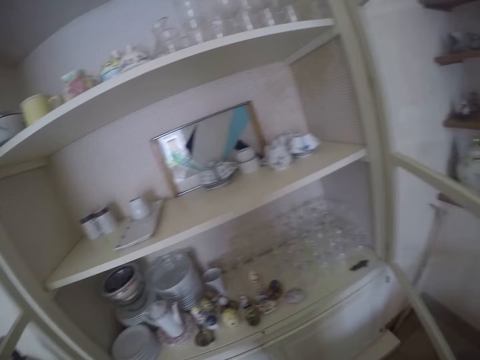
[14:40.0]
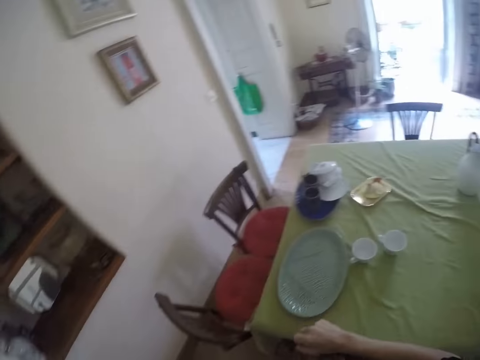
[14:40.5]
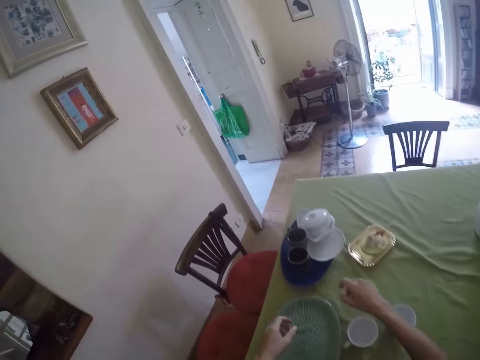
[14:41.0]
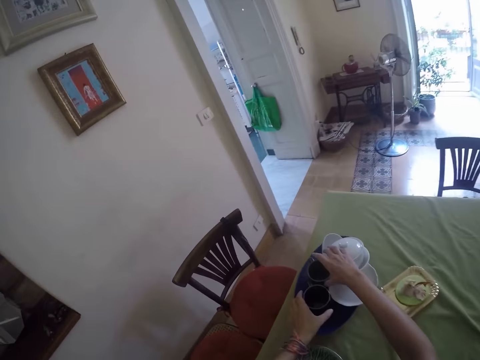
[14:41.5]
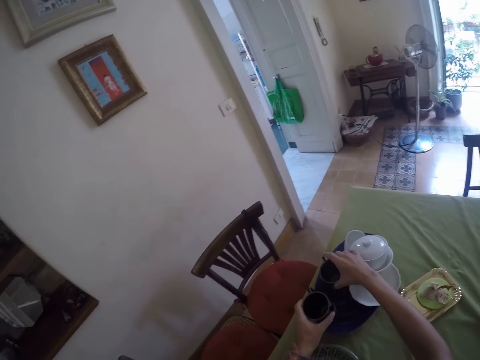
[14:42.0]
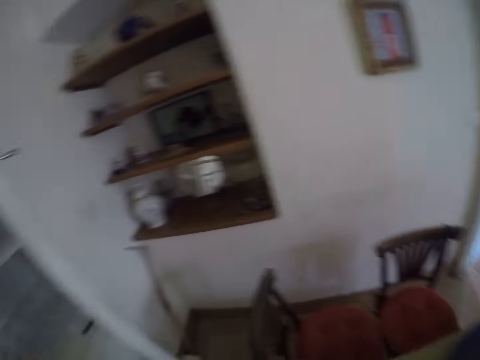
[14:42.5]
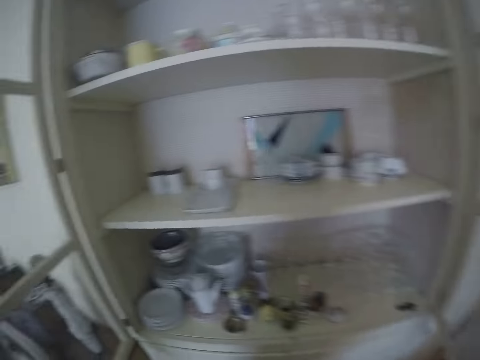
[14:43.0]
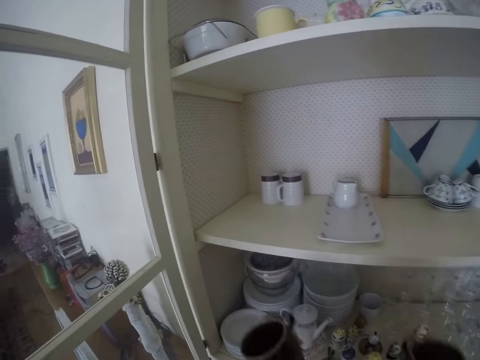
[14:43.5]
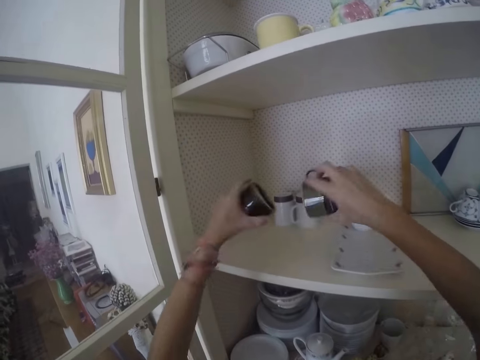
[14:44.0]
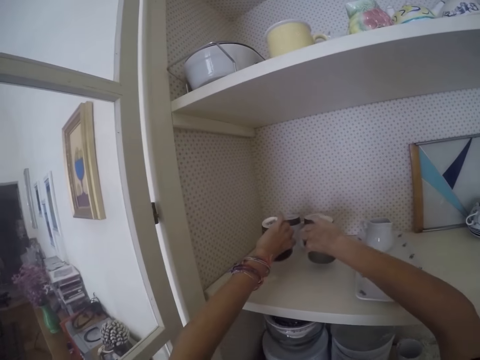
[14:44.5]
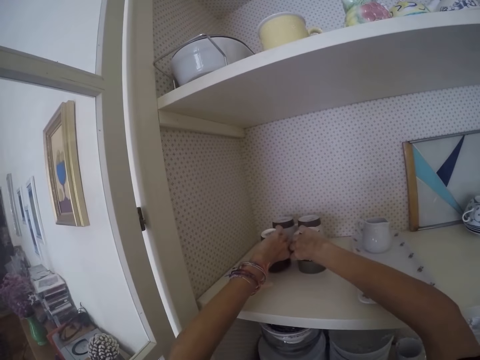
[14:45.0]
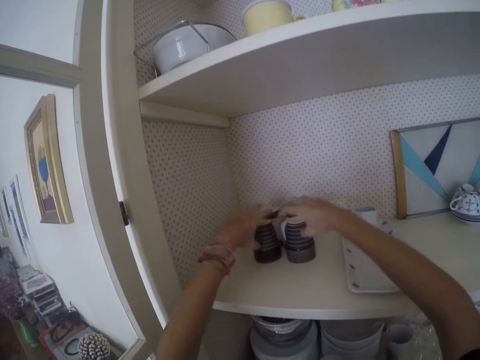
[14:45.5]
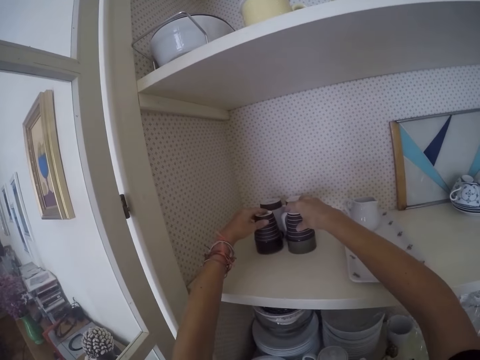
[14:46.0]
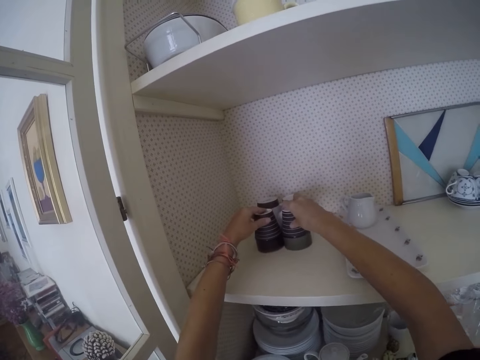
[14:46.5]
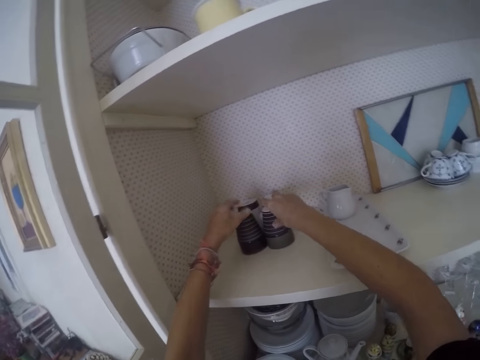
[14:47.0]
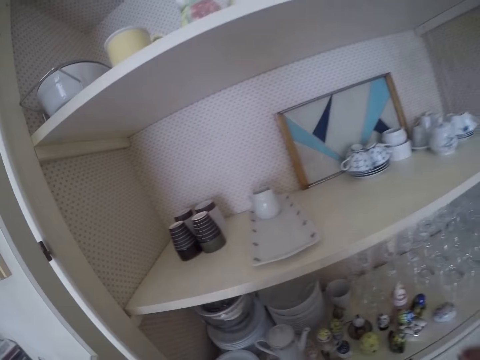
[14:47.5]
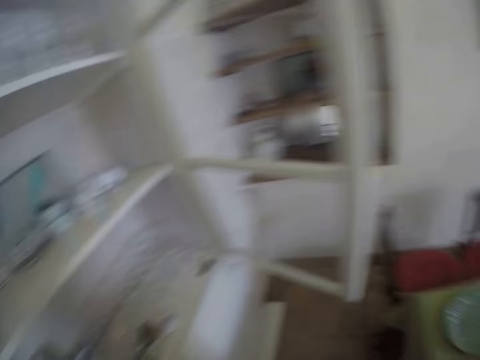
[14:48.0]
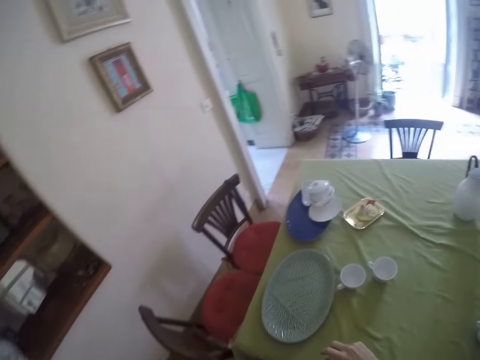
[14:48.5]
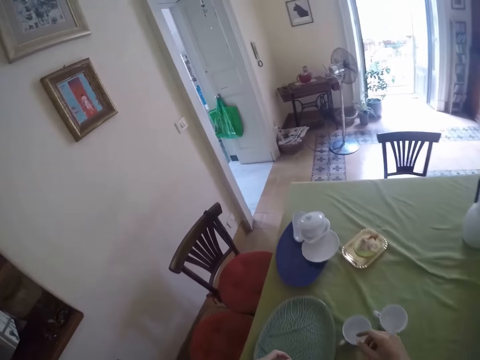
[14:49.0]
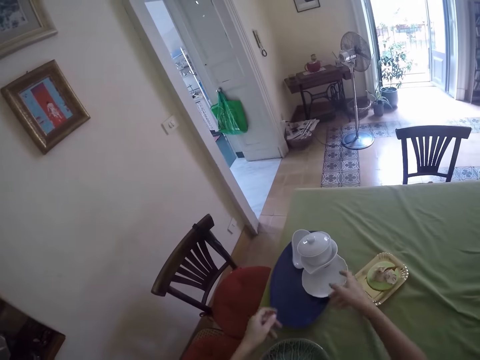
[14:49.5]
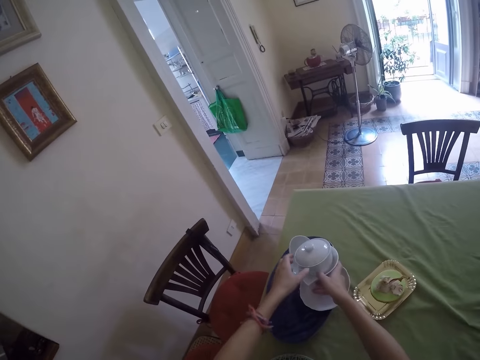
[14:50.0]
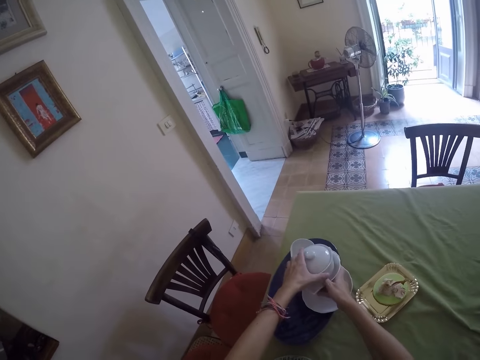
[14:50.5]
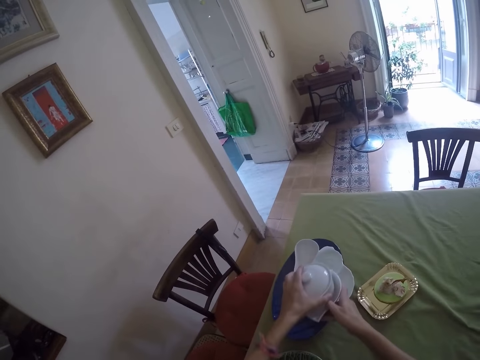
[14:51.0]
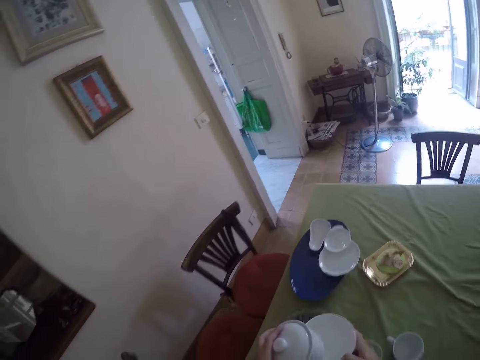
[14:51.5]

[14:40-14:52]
The camera wearer turns around. They take cups from a tray on the table. They turn to the cupboard. They put the cups in the cupboard. They align the cups. They remove their hands from the cupboard. They turn around. They take bowls from the tray on the table.

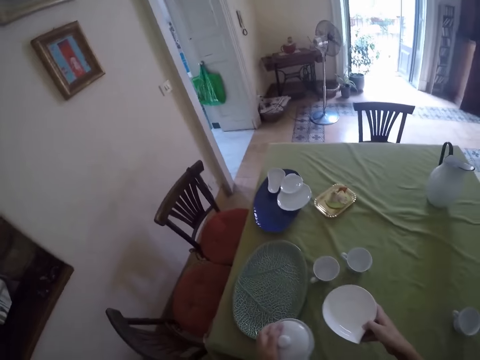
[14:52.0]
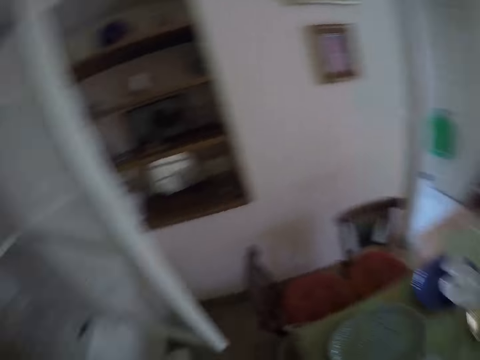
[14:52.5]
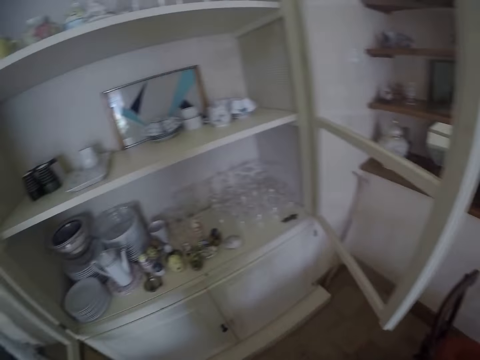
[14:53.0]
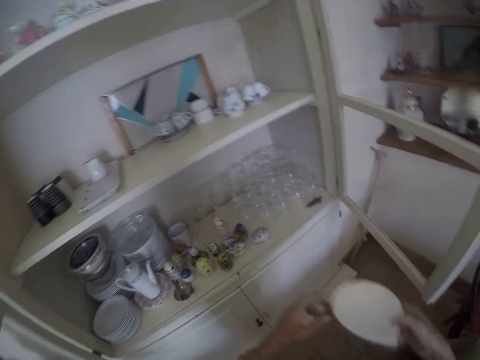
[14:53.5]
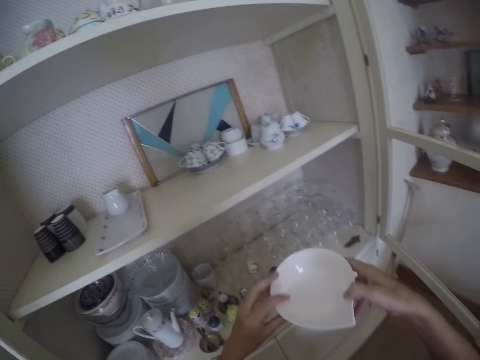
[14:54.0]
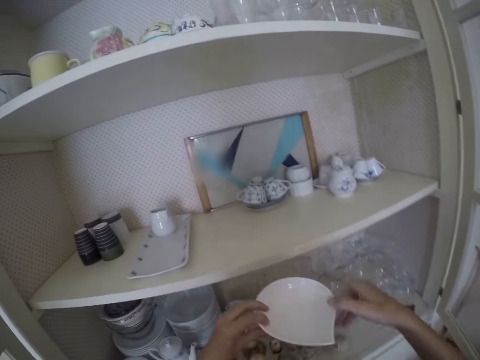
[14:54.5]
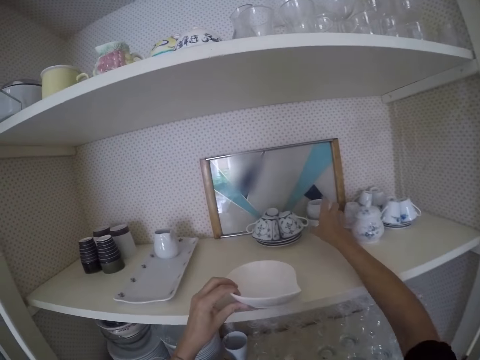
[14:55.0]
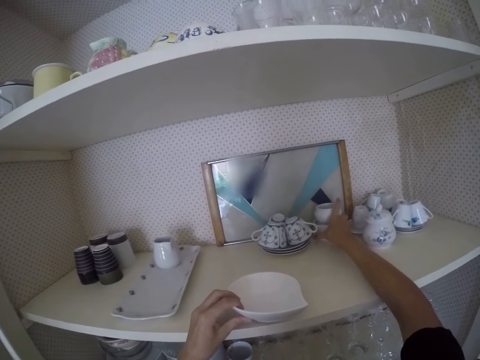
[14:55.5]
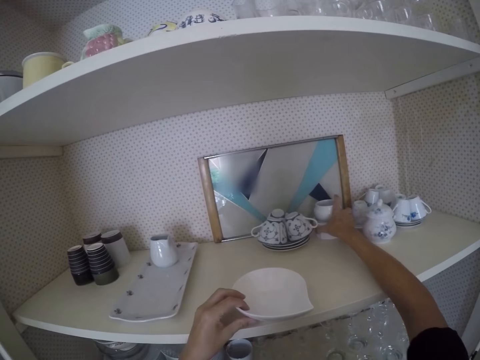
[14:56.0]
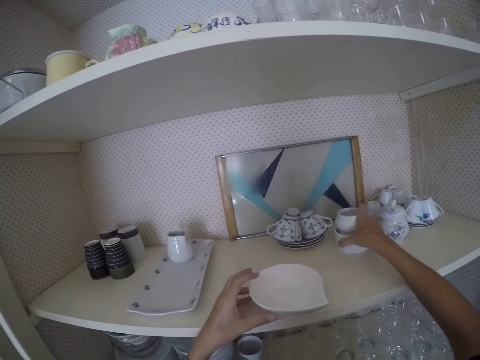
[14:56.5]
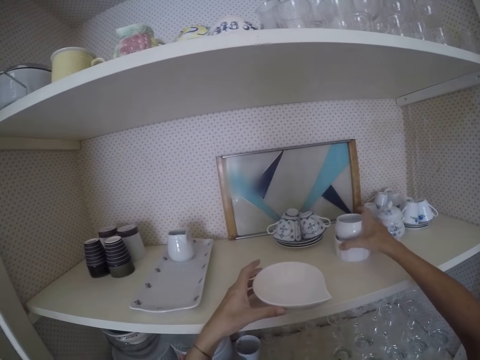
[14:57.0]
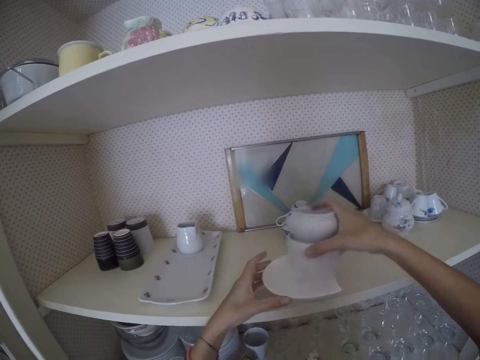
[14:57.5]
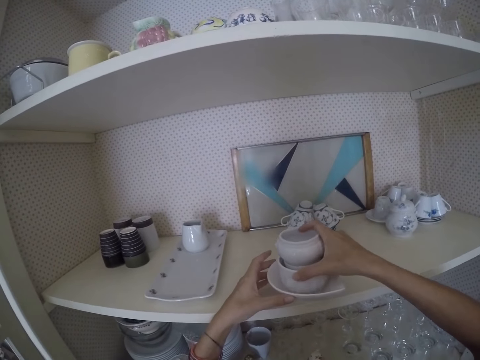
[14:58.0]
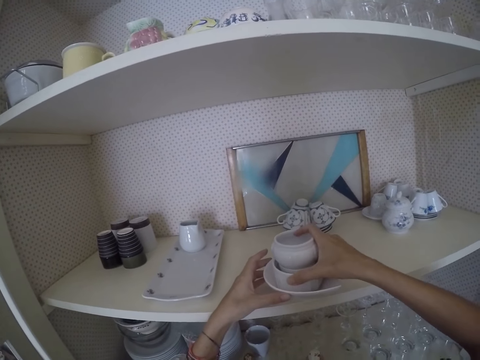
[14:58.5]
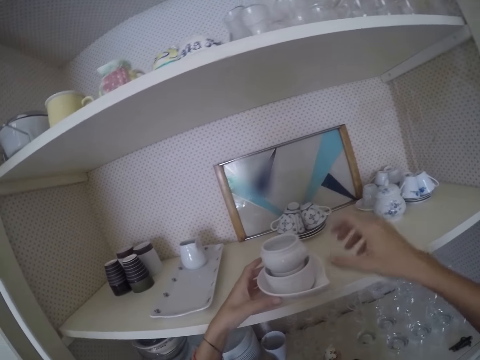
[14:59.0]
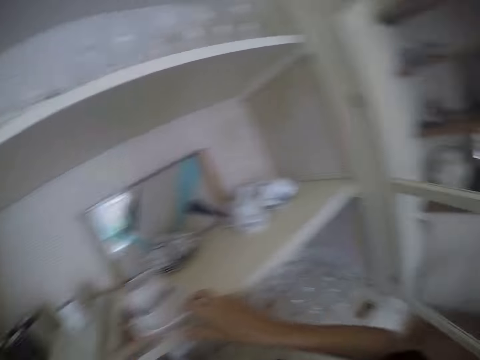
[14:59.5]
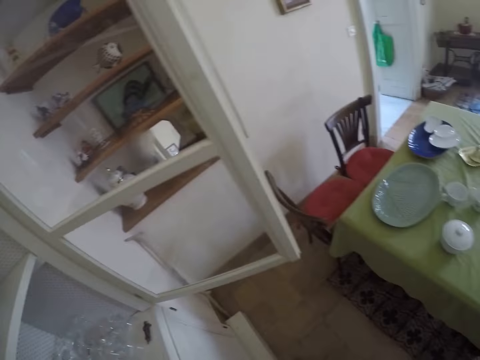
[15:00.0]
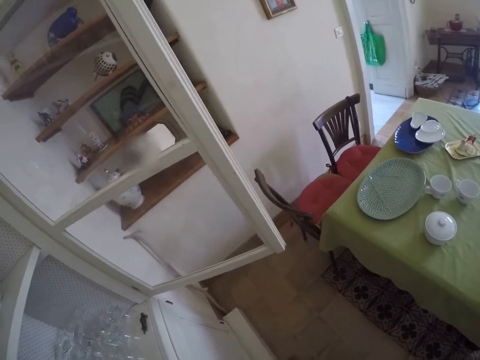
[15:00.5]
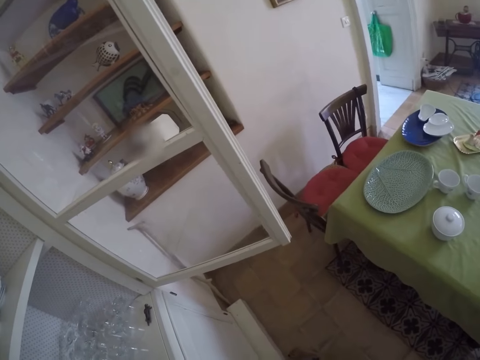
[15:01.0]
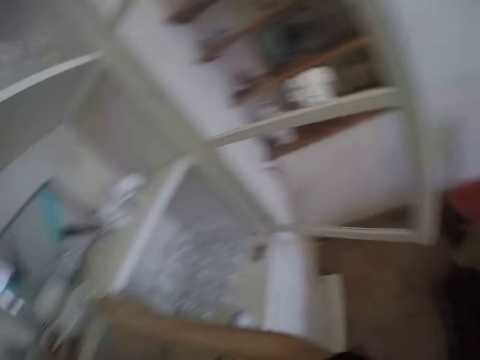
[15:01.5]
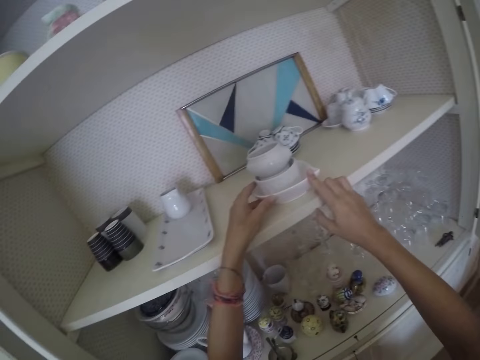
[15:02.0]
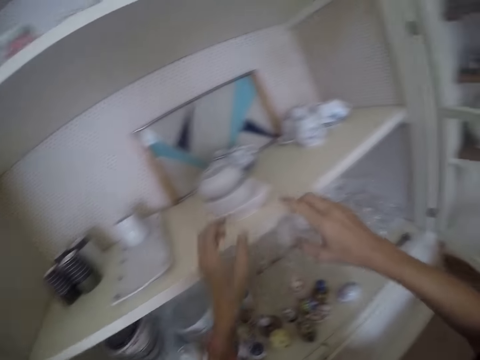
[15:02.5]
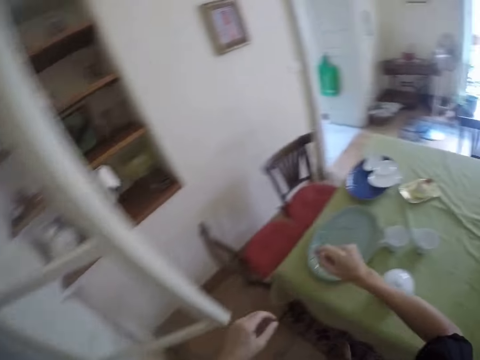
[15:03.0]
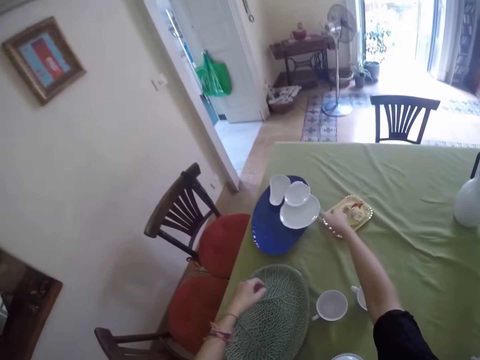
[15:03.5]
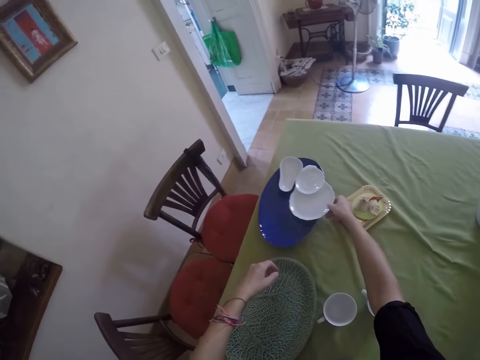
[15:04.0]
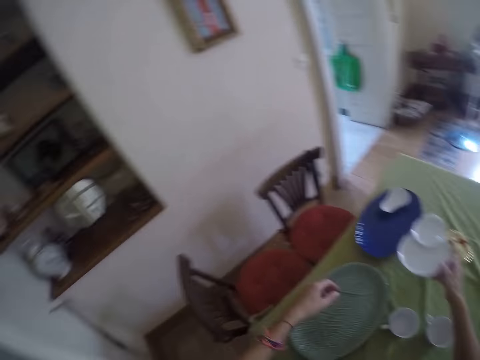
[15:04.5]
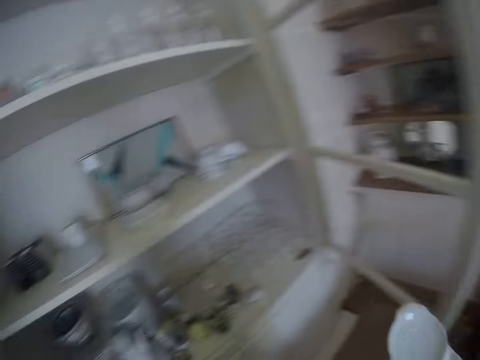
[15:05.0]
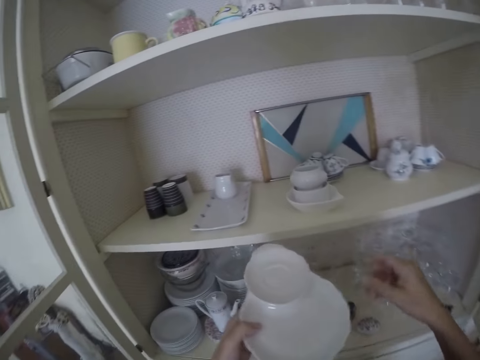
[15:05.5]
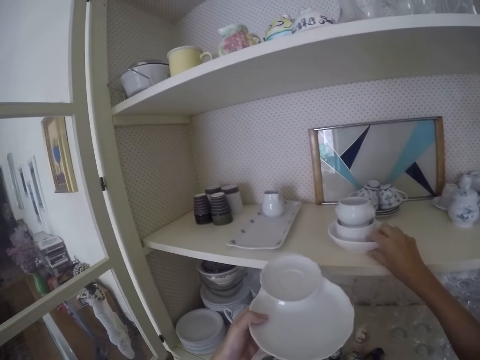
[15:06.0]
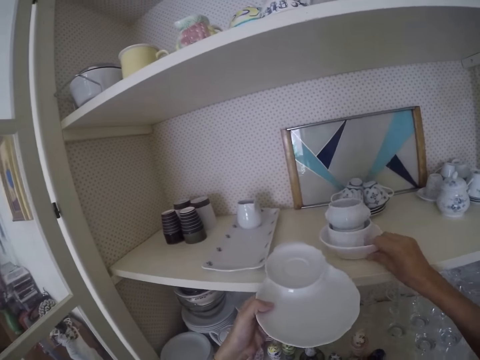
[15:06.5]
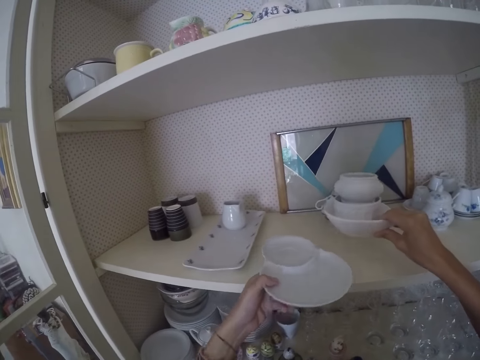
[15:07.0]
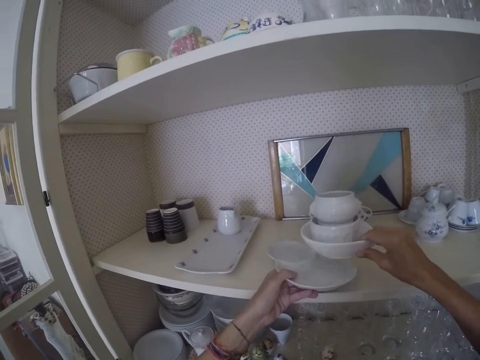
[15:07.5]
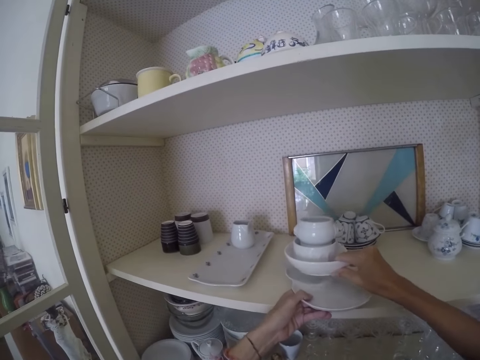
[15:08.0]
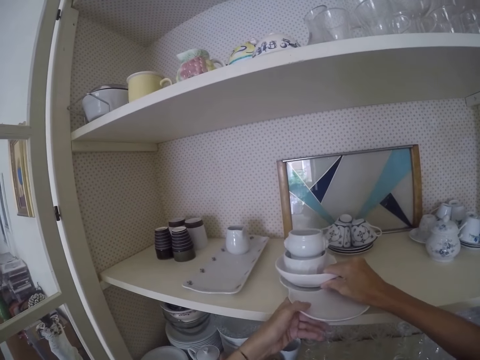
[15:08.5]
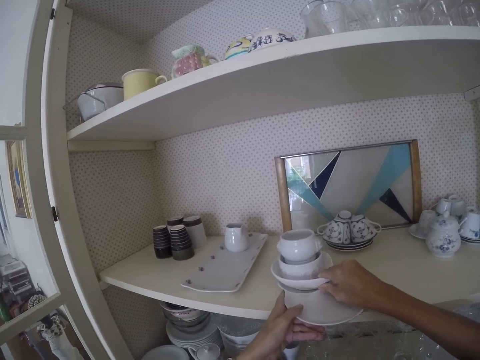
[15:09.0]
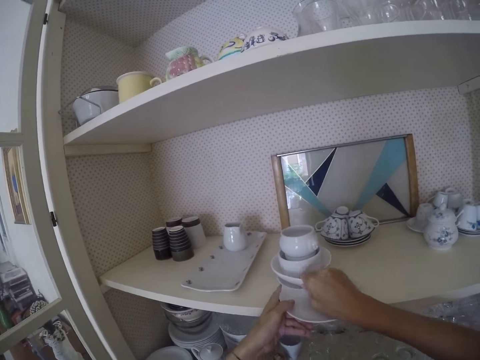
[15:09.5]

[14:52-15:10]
The camera wearer walks to the cupboard. They put the bowl in the cupboard. They move a cup in the cupboard. They lift the cup. They put the cup in the bowl. They turn around. They turn around again. They move the utensils. They remove their hands from the cupboard. They take more utensils from a tray on the table. They turn to the cupboard. They lift some utensils in the cupboard. They put the utensils together.
